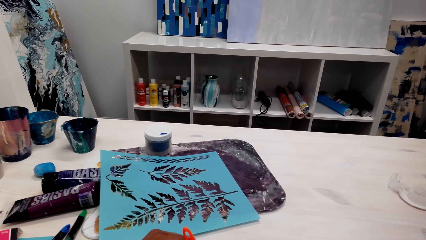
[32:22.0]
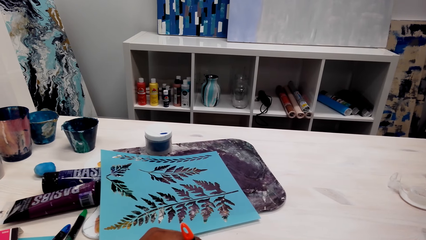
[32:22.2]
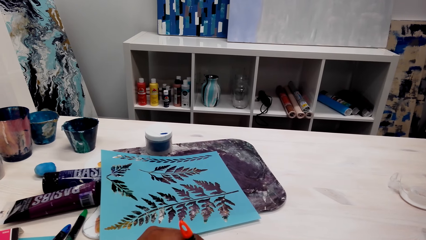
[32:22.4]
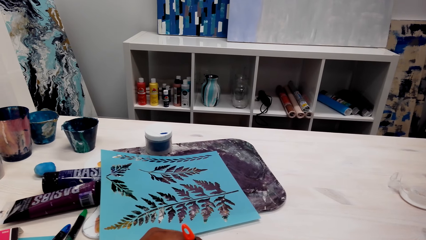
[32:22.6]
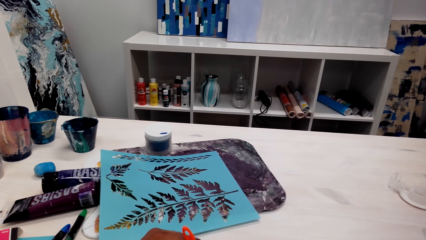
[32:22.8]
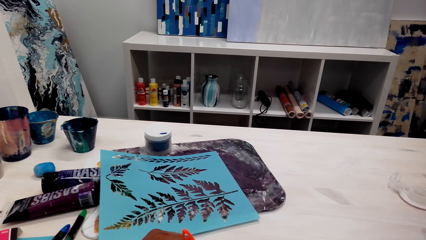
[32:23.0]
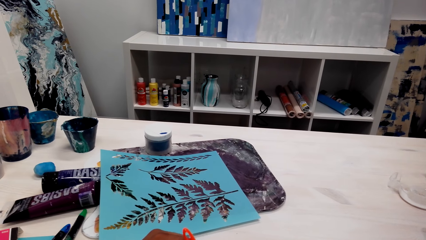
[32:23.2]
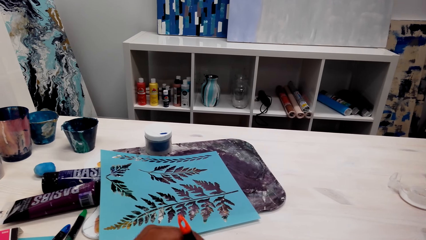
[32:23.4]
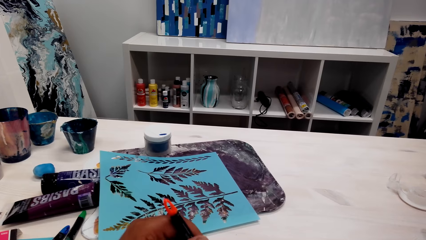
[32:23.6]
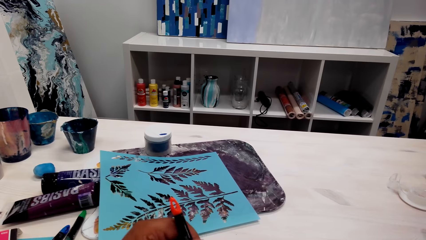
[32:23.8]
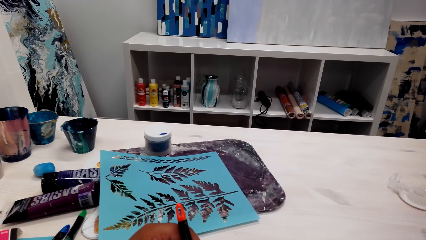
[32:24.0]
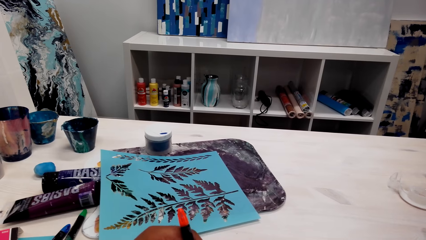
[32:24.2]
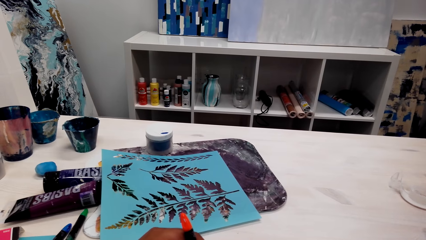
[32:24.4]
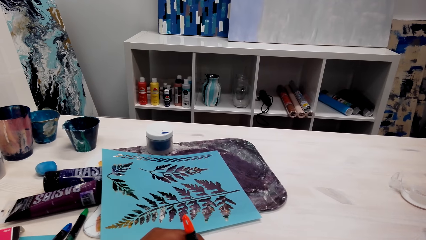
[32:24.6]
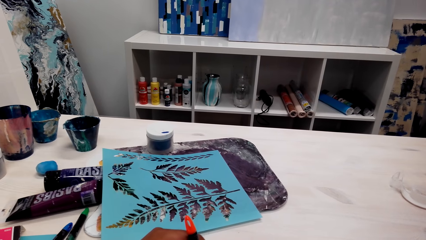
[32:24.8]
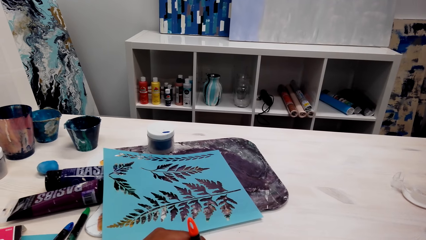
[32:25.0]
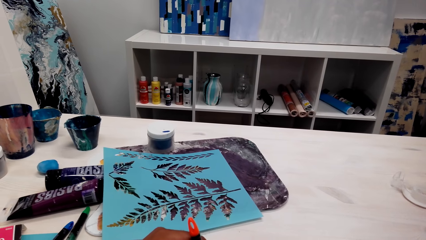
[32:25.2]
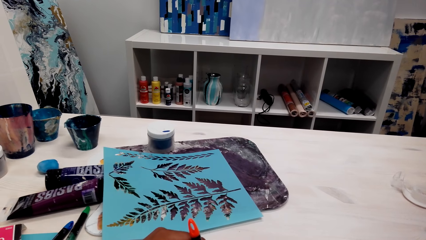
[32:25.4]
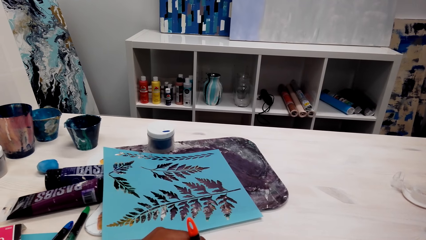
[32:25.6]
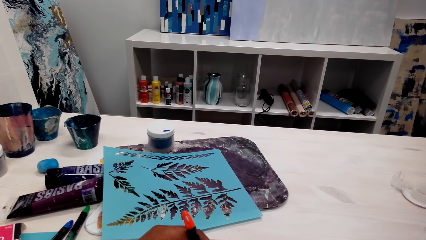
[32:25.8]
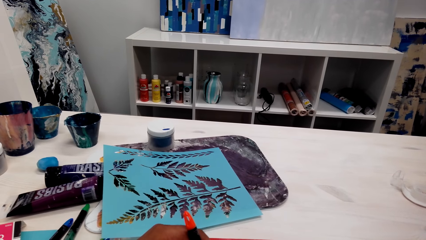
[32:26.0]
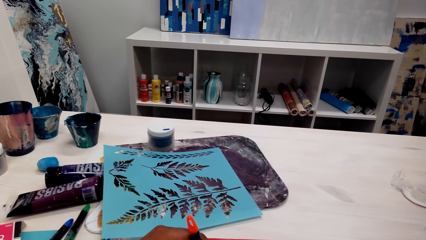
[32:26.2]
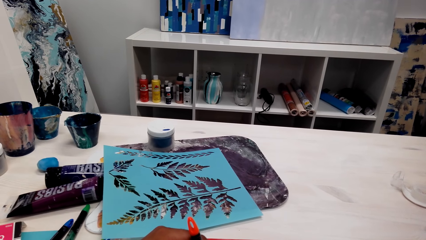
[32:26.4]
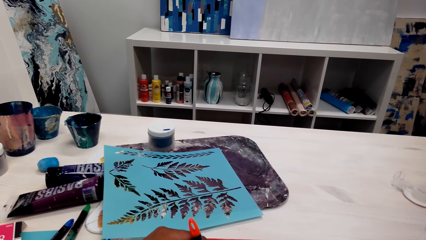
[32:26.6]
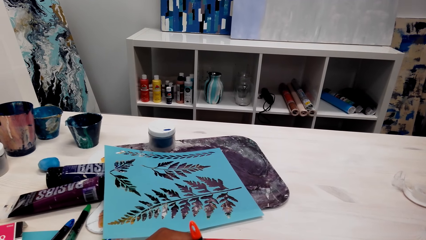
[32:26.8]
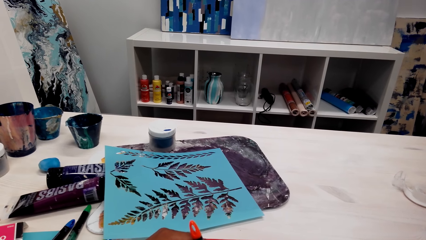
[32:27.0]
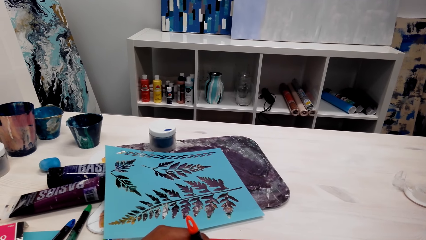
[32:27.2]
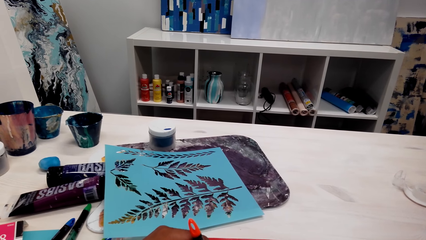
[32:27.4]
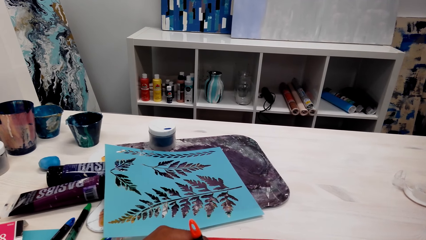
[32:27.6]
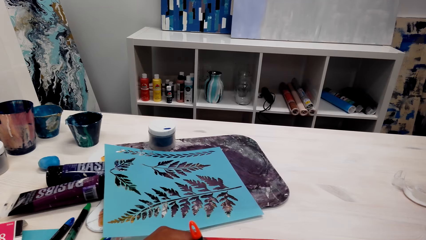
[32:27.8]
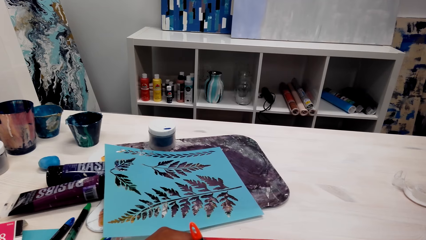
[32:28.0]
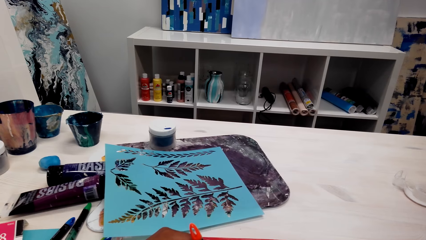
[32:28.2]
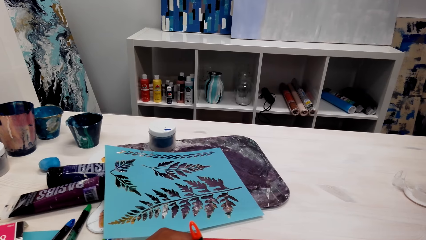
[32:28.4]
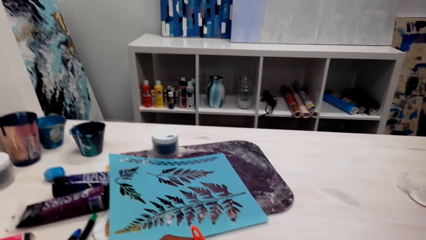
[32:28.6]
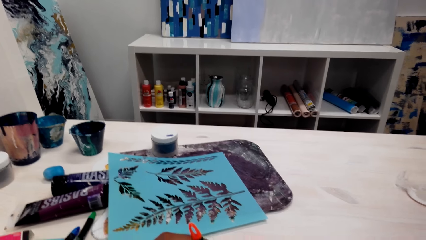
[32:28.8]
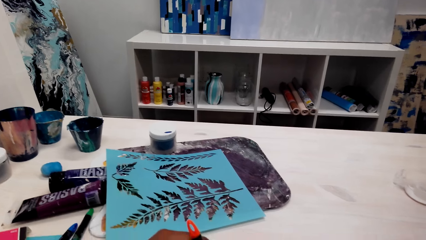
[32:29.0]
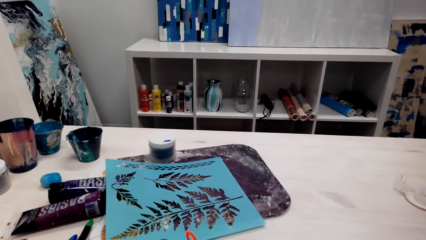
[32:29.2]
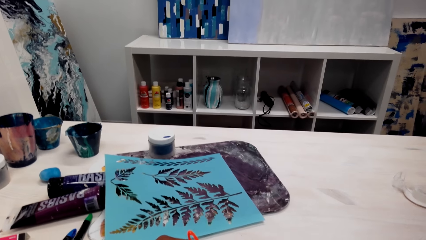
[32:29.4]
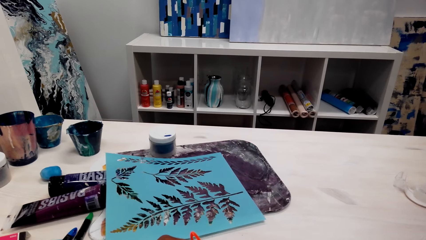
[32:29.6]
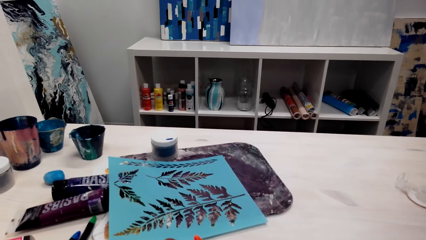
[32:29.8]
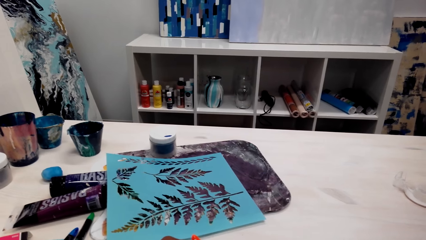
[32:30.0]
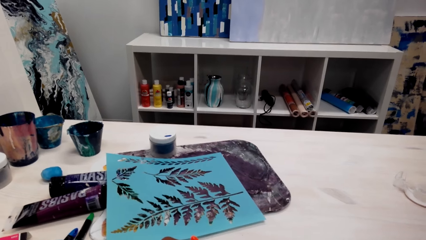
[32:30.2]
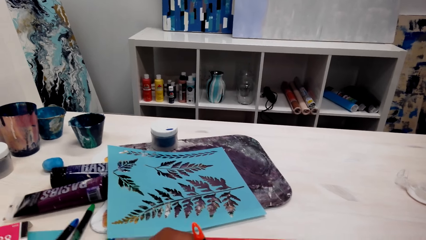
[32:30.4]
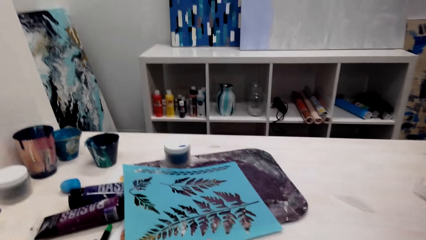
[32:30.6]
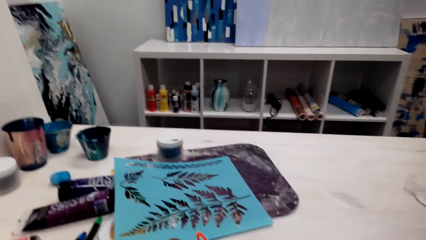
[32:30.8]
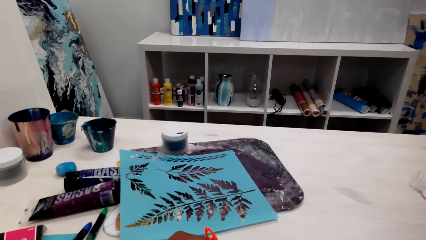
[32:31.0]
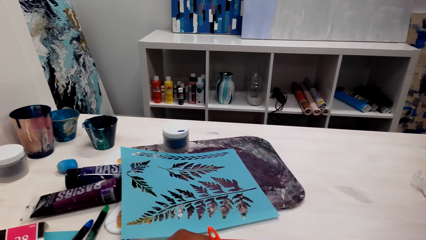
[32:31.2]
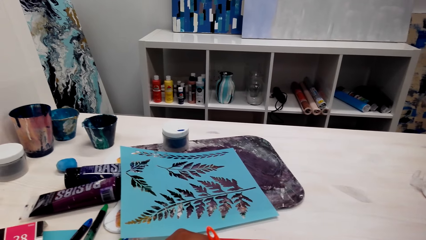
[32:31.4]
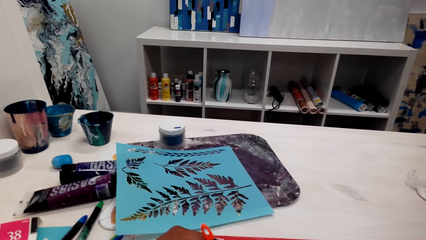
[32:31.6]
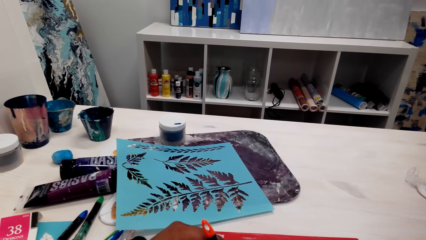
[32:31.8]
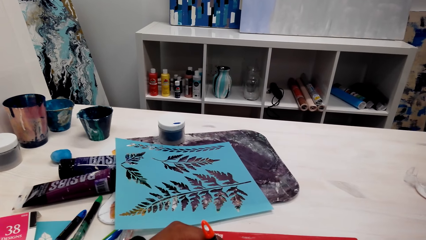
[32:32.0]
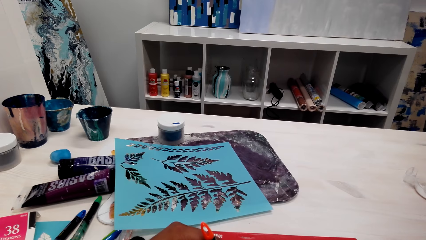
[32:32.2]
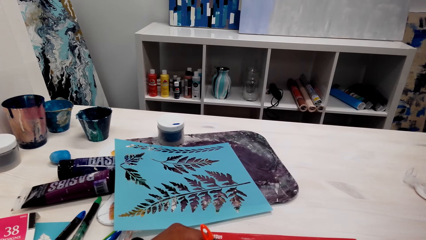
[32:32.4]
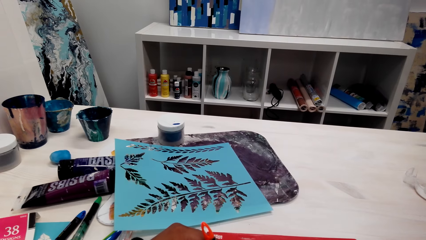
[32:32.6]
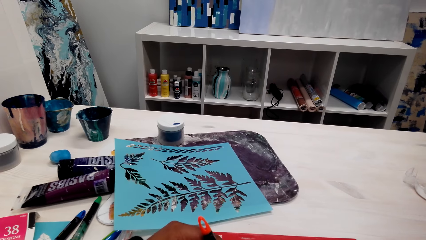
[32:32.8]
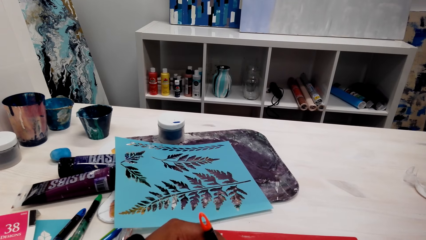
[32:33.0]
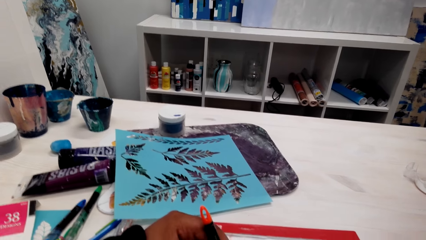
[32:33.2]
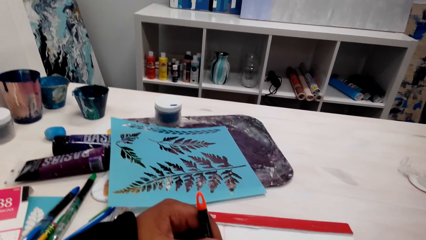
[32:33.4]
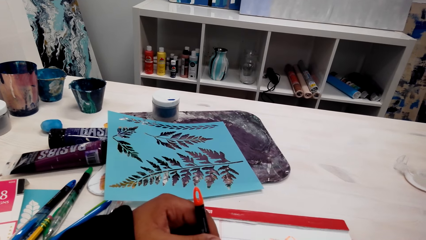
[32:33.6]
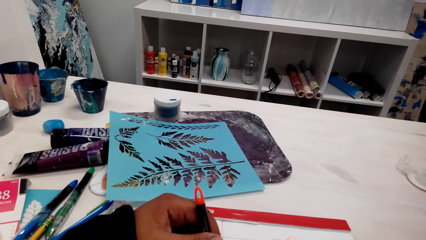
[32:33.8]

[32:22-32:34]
The camera wearer talks to a person over the phone. They talk to the person over the phone again.
